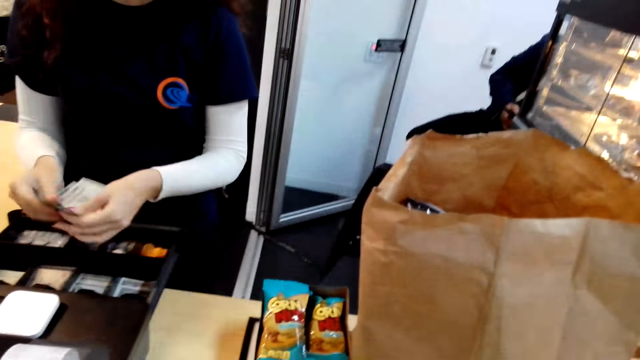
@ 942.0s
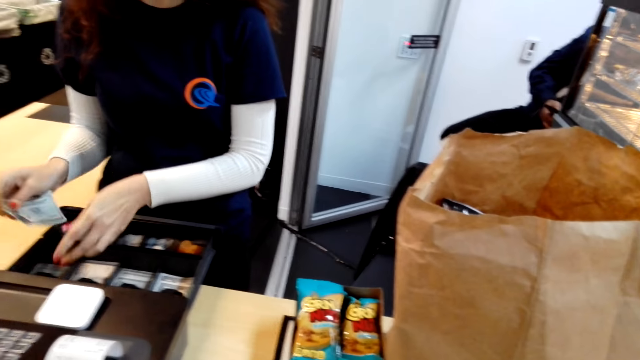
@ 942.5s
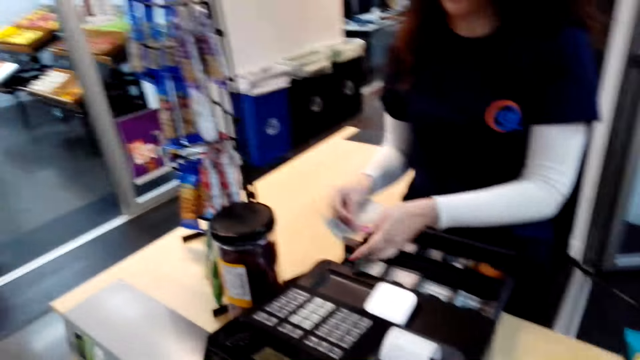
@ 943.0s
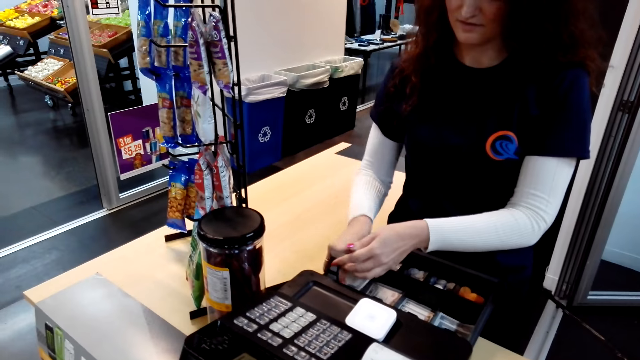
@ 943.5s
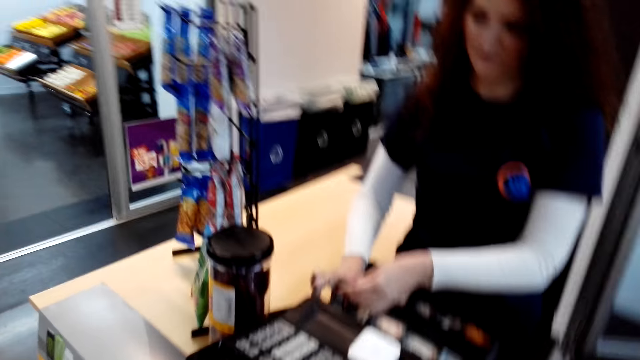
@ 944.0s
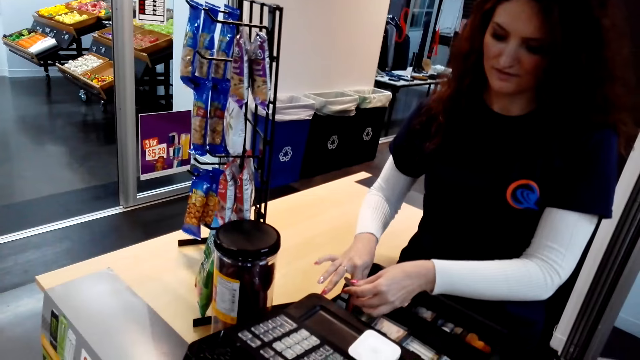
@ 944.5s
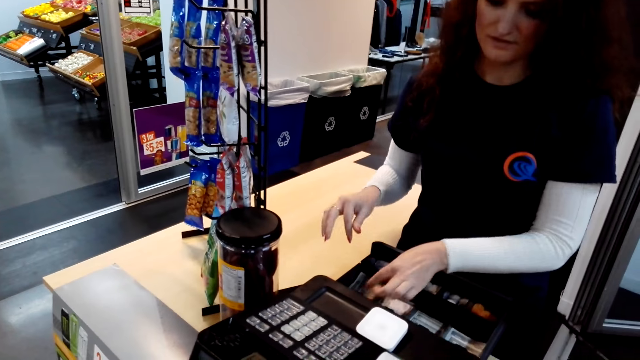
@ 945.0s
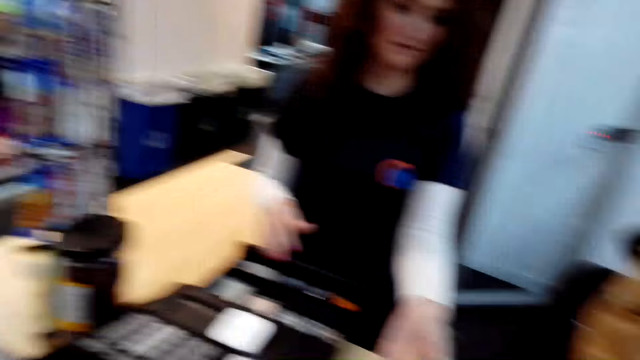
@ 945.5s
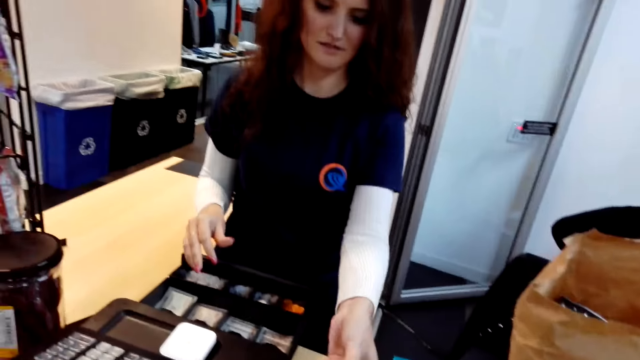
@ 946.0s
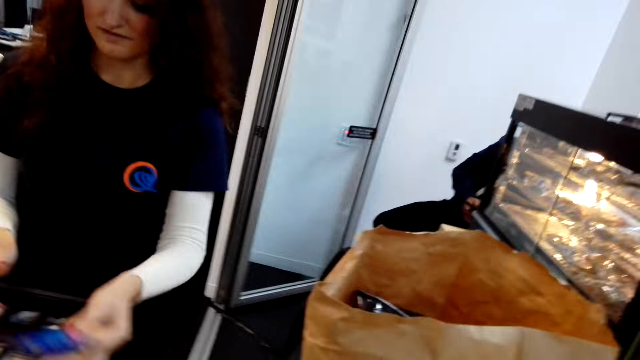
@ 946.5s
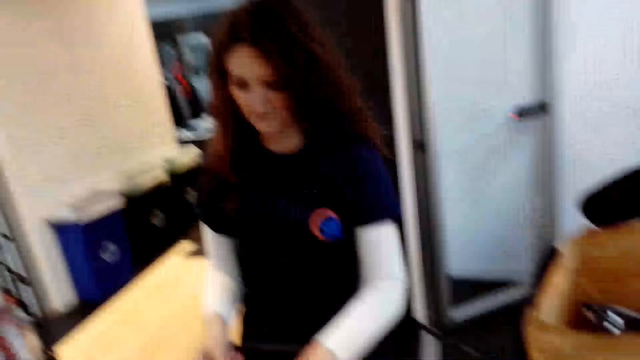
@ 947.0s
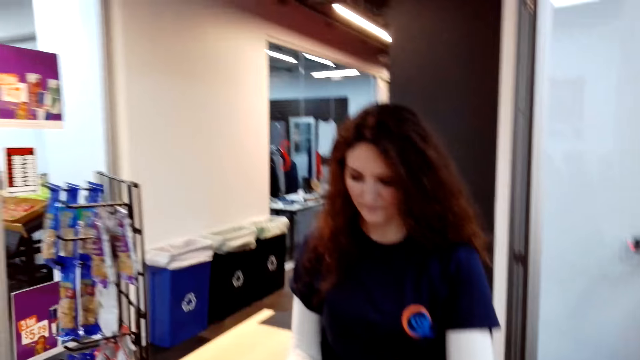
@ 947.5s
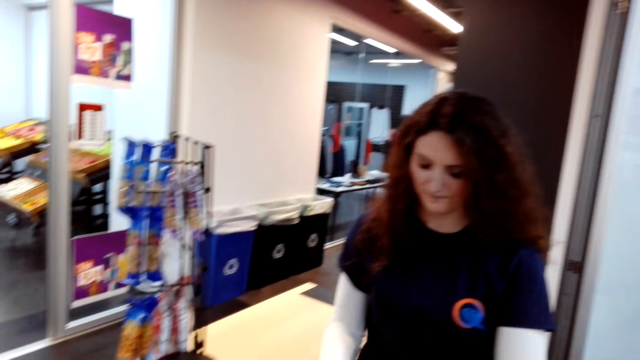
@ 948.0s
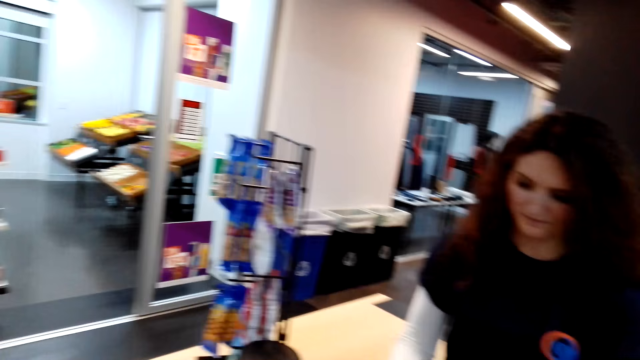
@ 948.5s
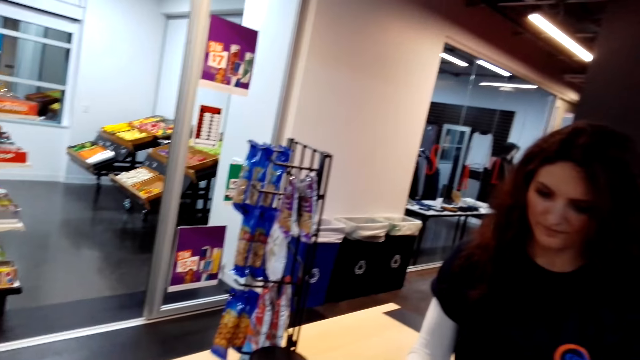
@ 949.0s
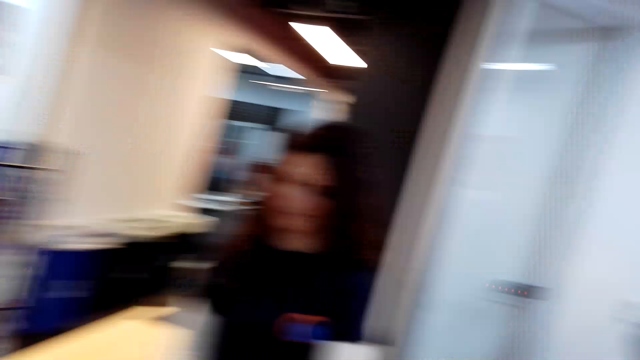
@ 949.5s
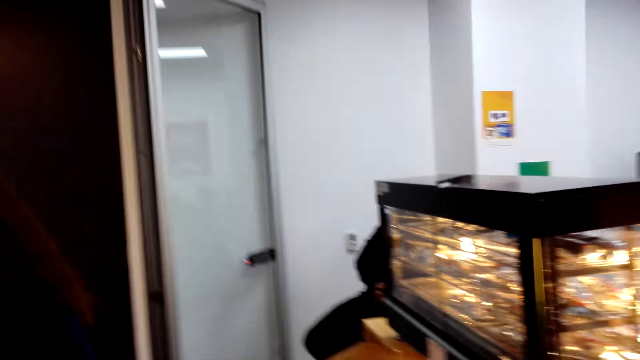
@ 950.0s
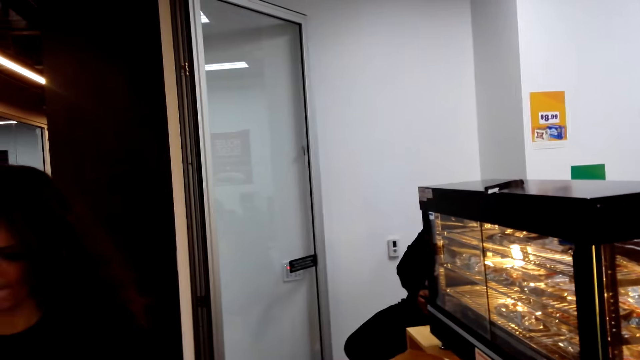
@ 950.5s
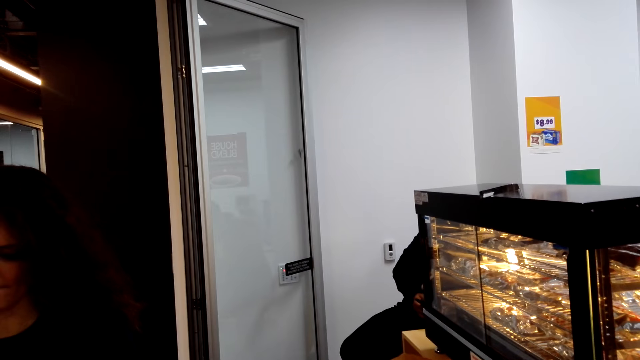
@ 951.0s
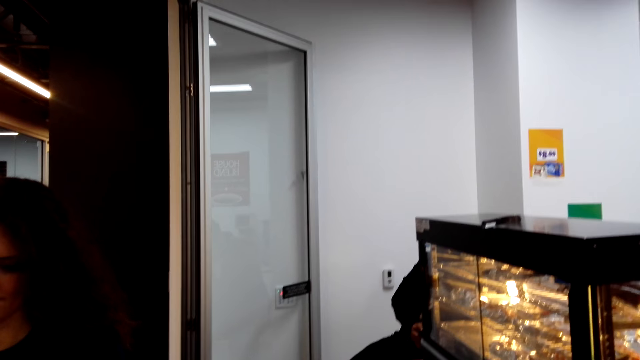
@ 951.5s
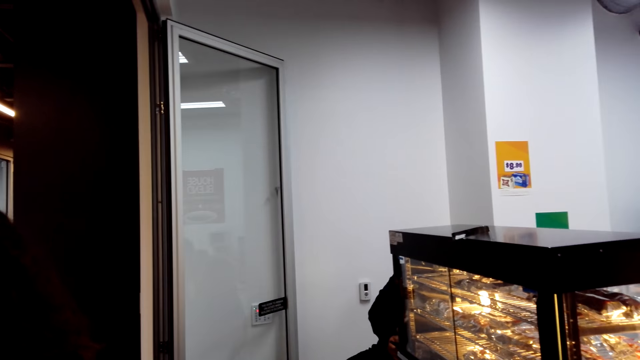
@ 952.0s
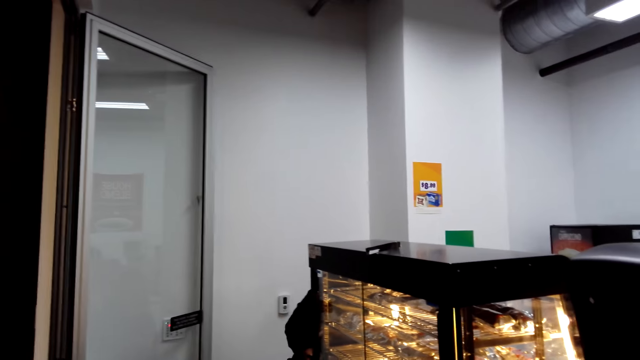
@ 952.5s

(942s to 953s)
The camera wearer hands the cashier a credit card. The cashier swipes the credit card on a billing machine. The camera wearer slightly looks to the right.

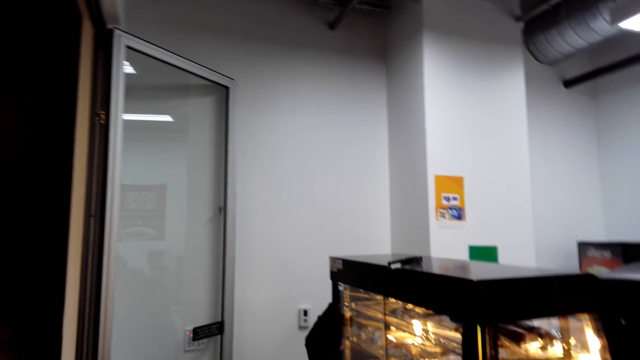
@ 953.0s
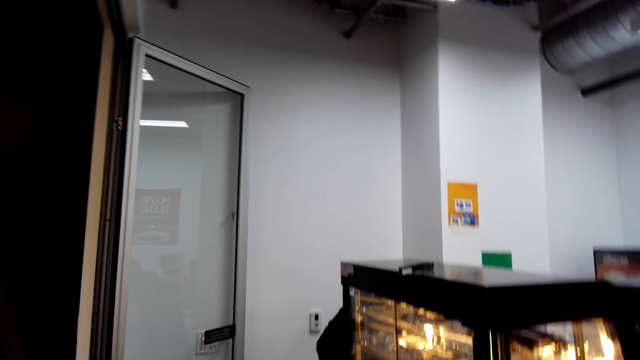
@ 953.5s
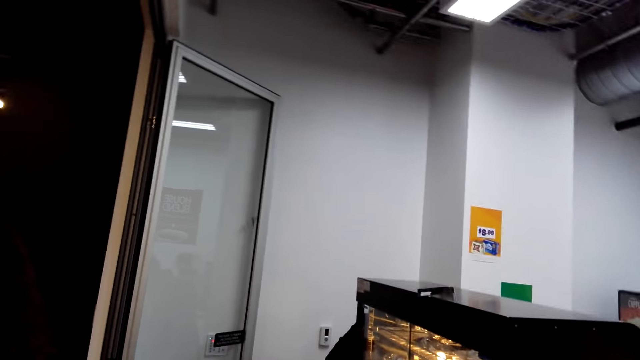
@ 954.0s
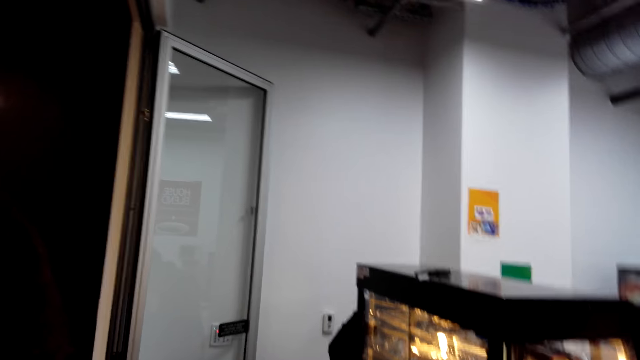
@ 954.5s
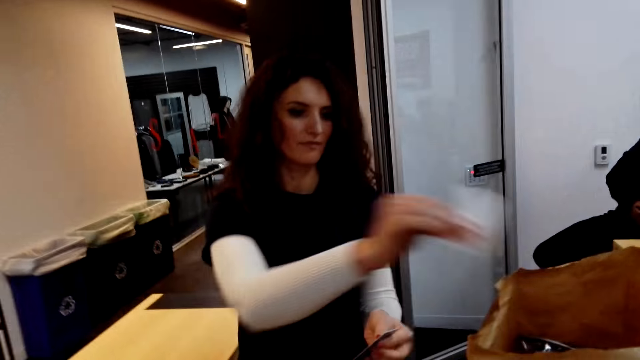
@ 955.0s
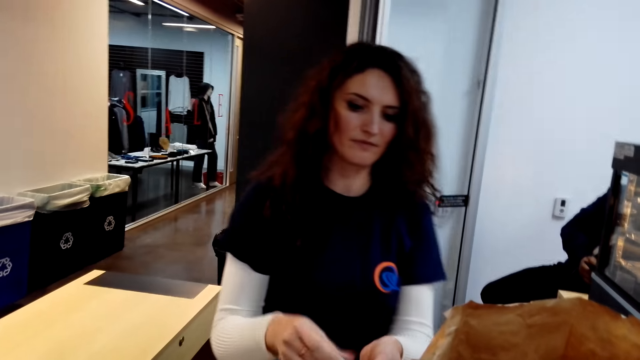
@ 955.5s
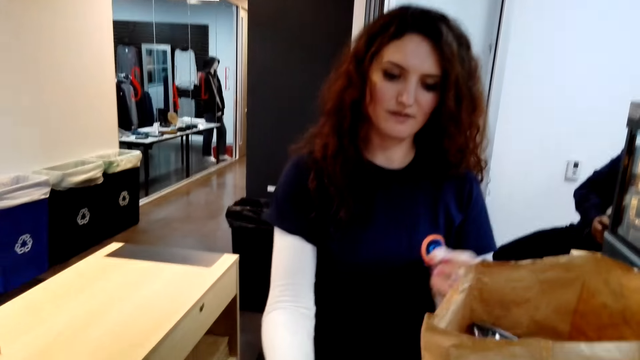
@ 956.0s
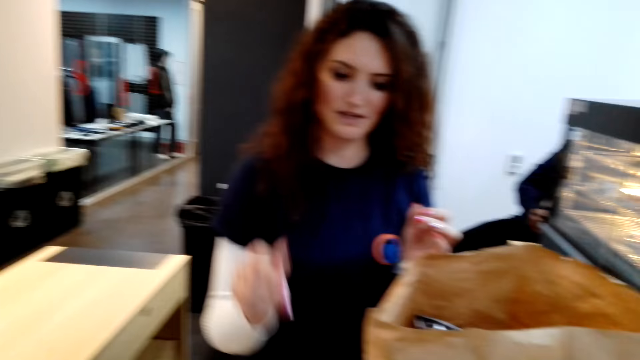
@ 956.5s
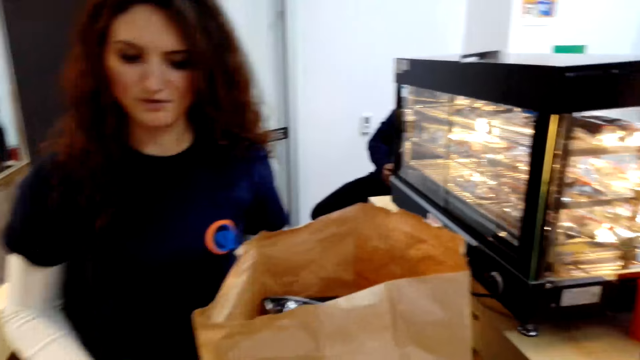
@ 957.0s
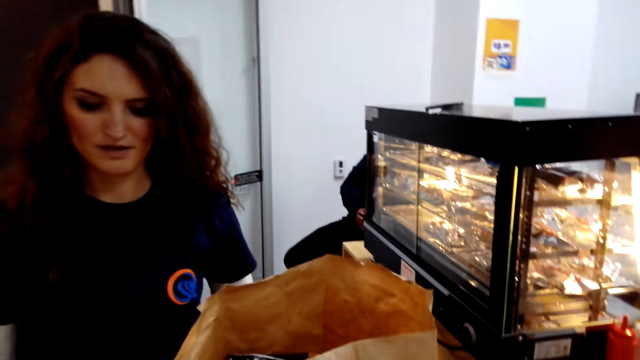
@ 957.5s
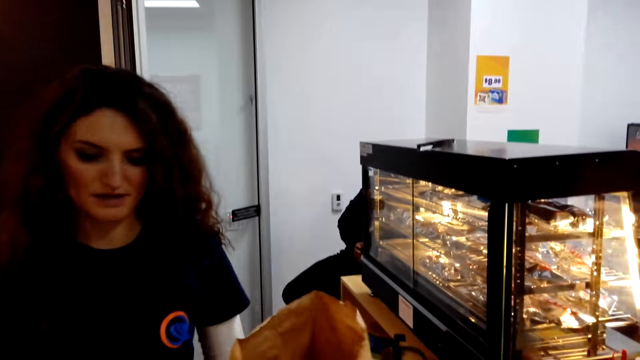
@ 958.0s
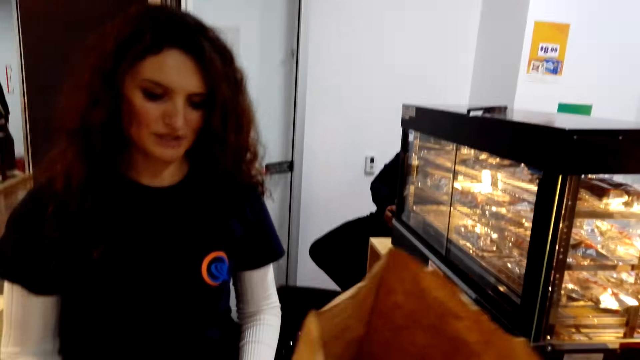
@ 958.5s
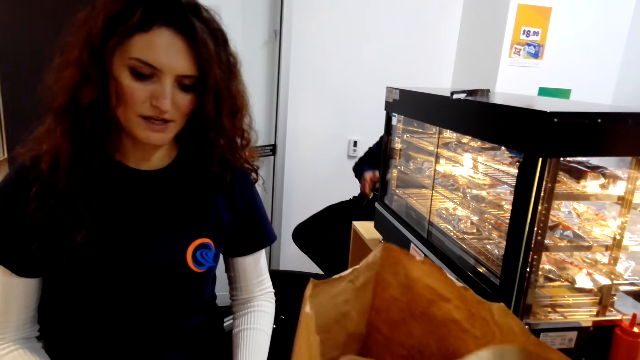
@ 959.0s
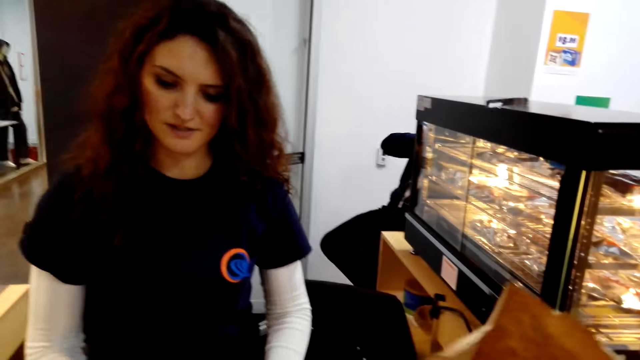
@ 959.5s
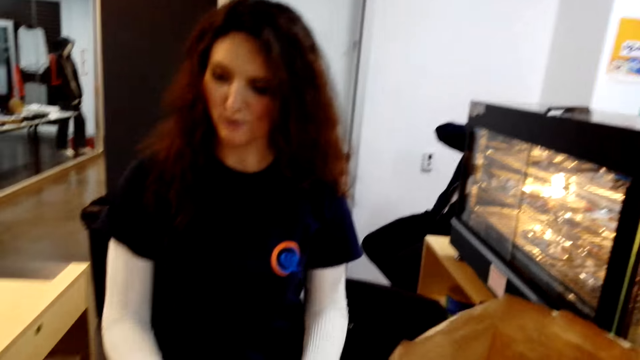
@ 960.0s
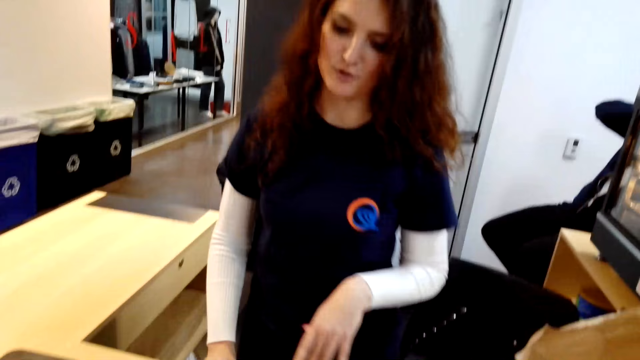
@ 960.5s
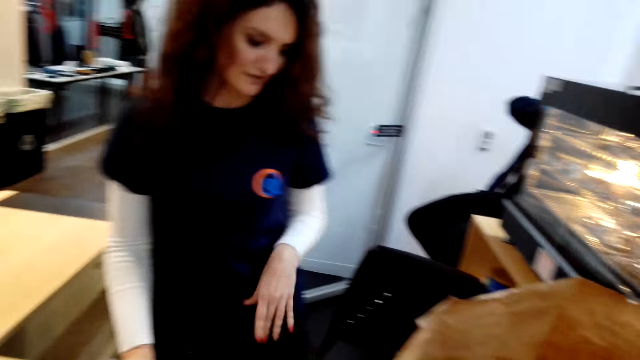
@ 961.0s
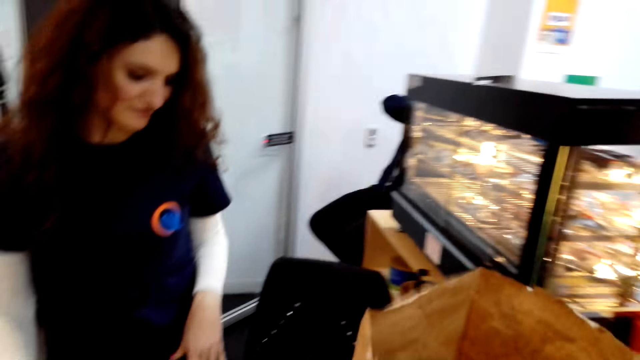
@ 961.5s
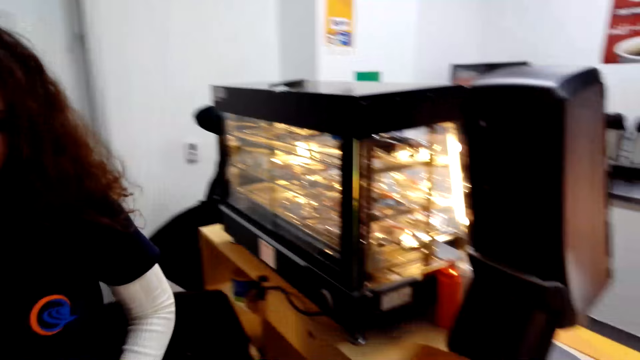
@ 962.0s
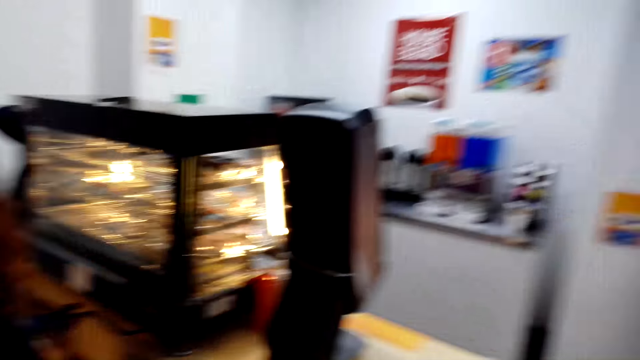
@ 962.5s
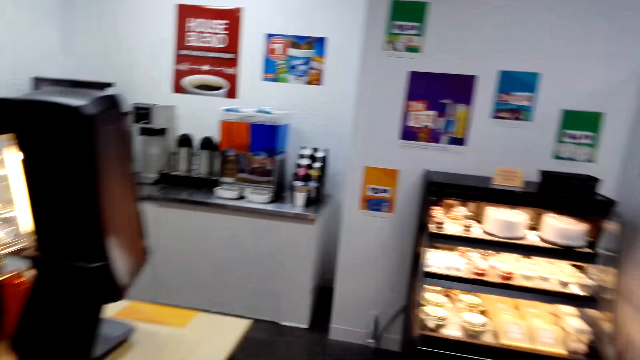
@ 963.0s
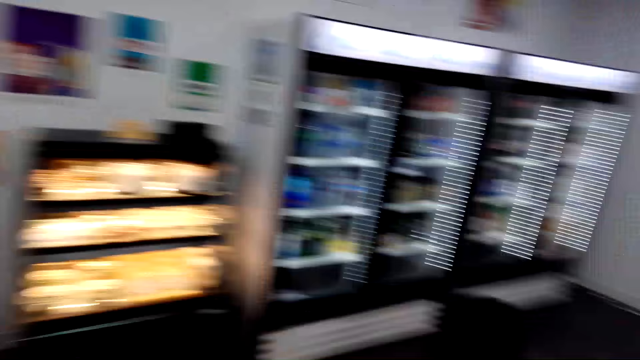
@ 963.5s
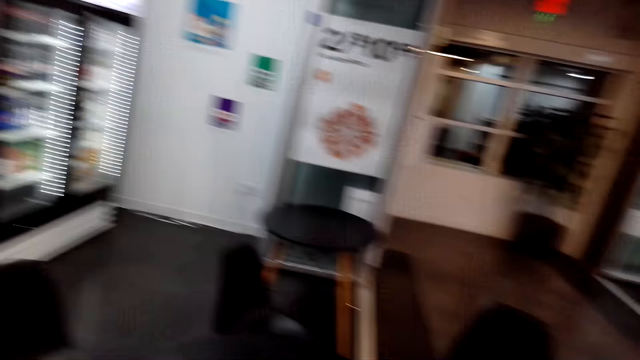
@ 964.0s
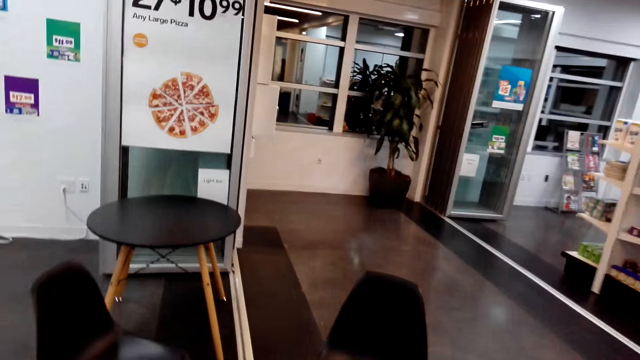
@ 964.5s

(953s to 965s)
The cashier drops a shopping receipt in a carrier bag and hands the camera wearer a credit card. The camera wearer carries the shopping carrier bag. The cashier interacts with the camera wearer. The camera wearer picks up the packaged items. They slightly walk towards a table.
